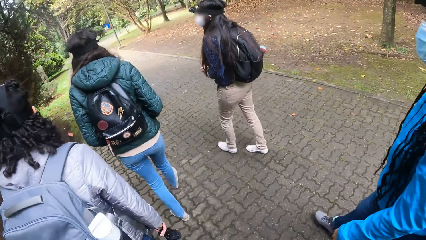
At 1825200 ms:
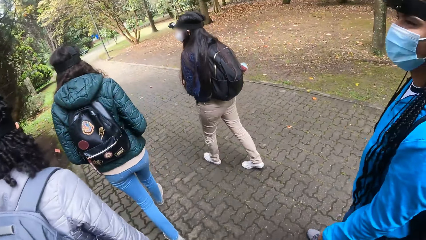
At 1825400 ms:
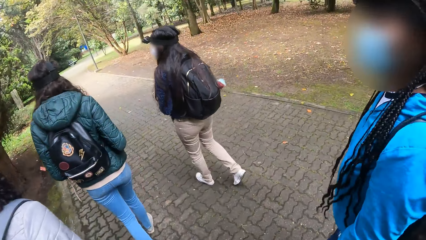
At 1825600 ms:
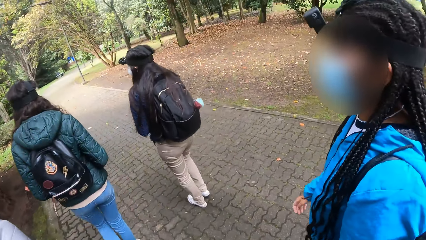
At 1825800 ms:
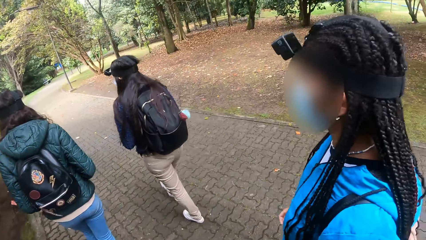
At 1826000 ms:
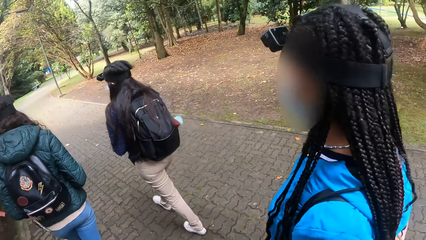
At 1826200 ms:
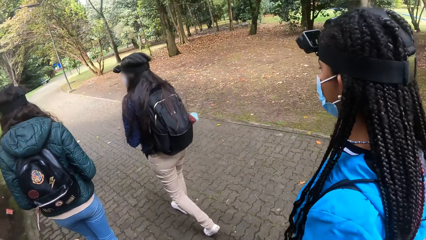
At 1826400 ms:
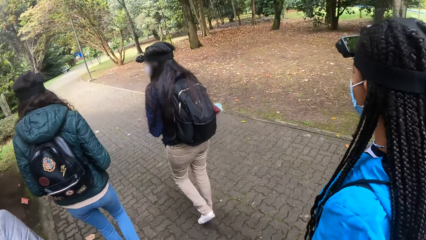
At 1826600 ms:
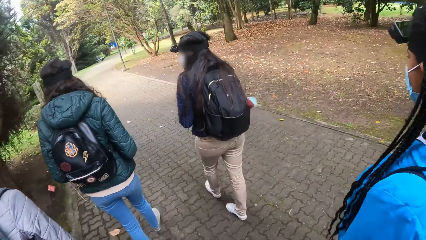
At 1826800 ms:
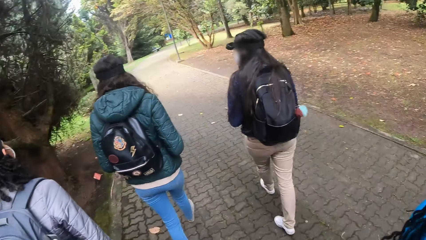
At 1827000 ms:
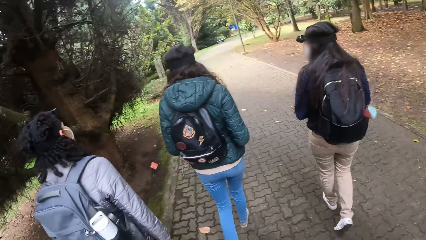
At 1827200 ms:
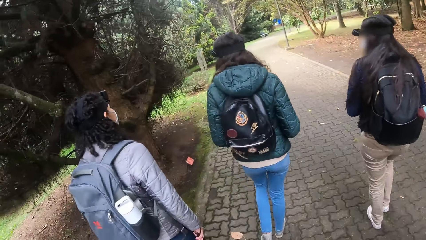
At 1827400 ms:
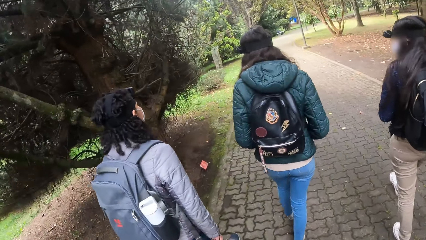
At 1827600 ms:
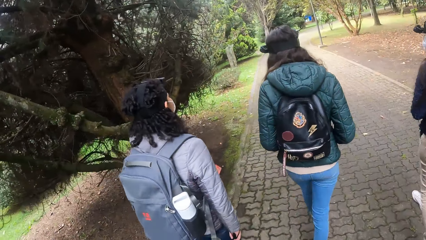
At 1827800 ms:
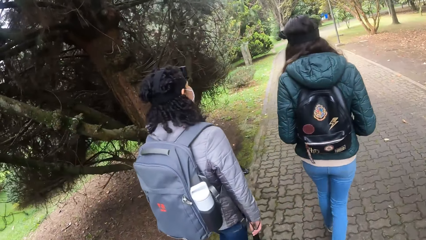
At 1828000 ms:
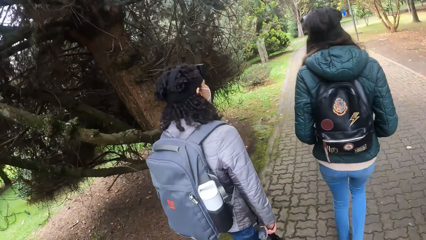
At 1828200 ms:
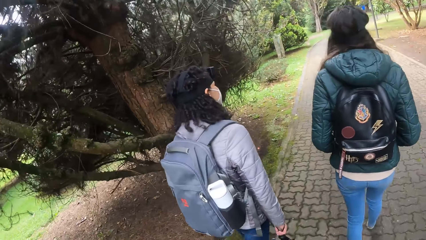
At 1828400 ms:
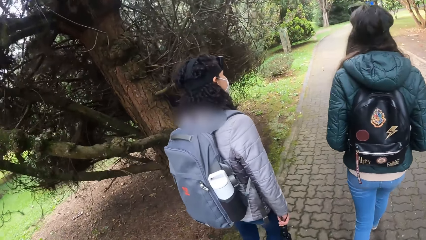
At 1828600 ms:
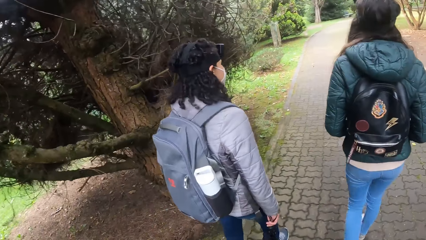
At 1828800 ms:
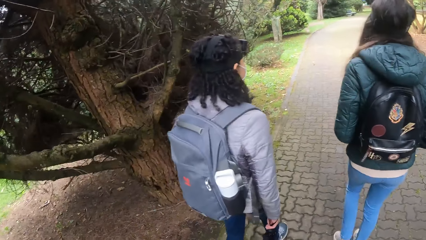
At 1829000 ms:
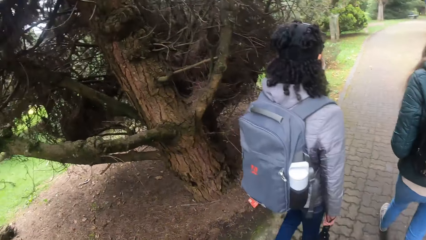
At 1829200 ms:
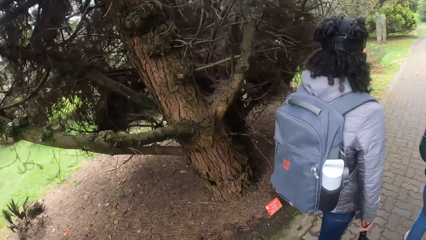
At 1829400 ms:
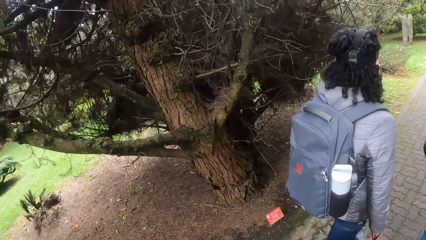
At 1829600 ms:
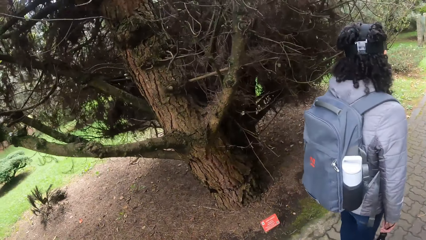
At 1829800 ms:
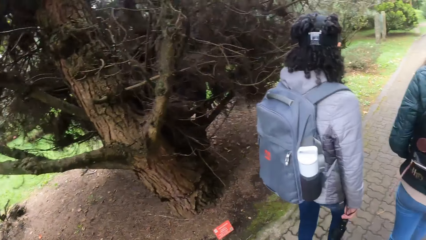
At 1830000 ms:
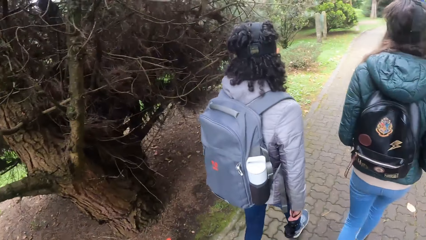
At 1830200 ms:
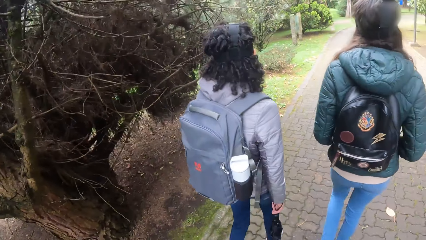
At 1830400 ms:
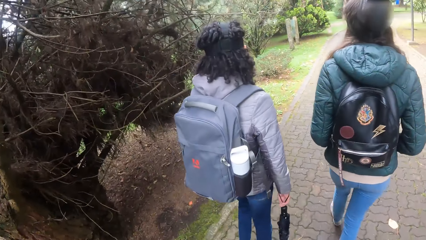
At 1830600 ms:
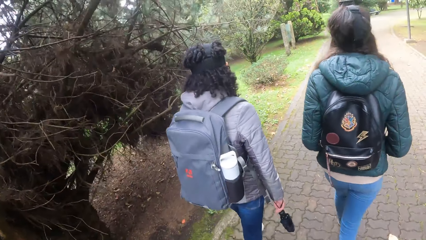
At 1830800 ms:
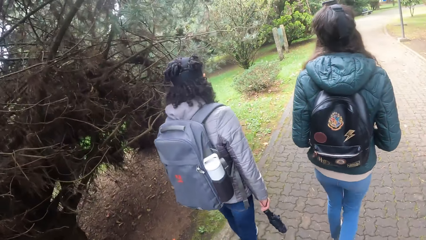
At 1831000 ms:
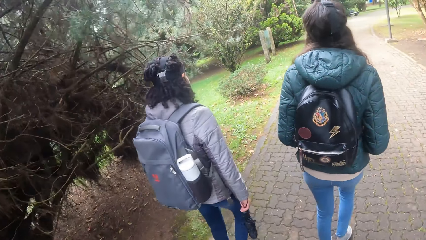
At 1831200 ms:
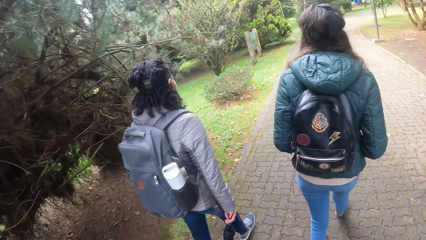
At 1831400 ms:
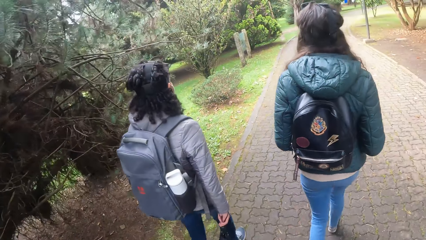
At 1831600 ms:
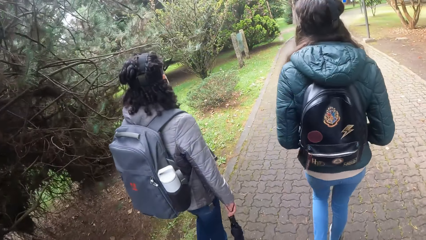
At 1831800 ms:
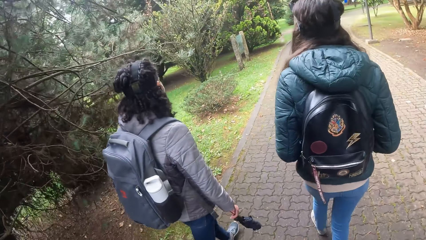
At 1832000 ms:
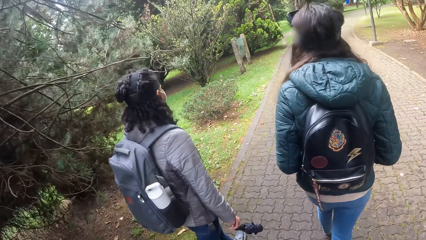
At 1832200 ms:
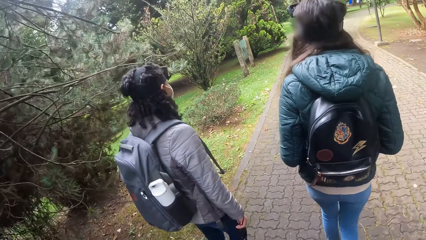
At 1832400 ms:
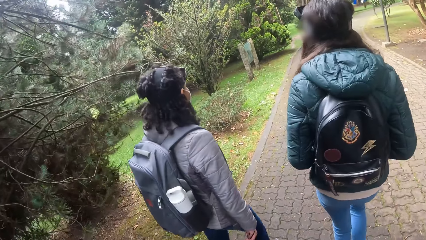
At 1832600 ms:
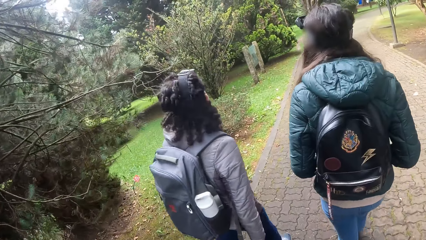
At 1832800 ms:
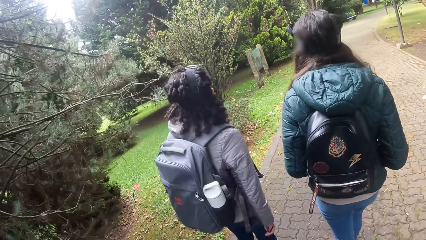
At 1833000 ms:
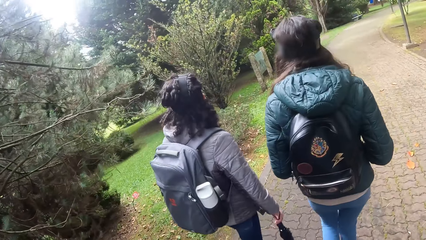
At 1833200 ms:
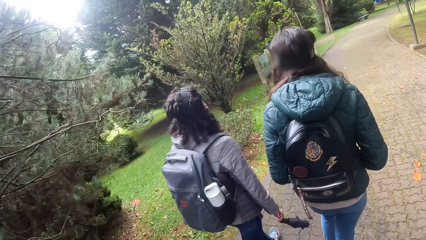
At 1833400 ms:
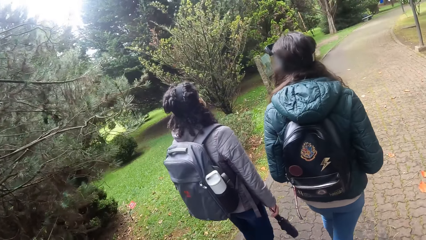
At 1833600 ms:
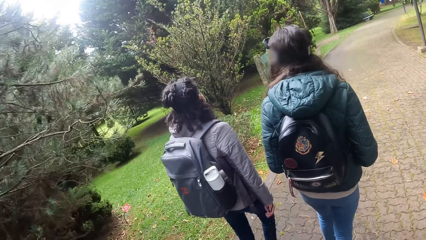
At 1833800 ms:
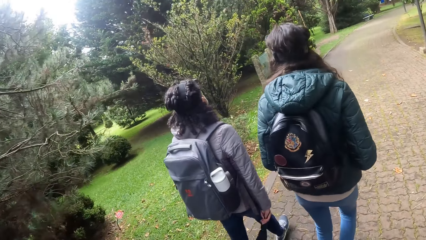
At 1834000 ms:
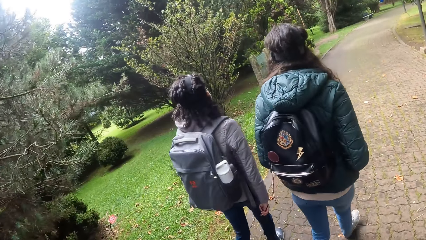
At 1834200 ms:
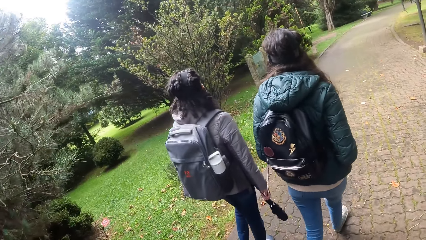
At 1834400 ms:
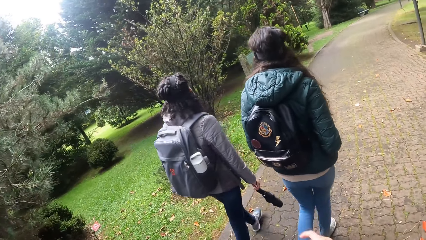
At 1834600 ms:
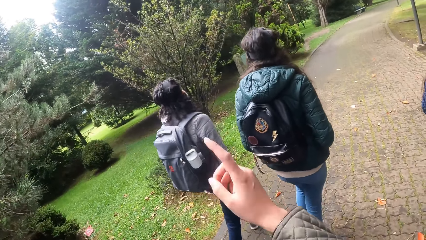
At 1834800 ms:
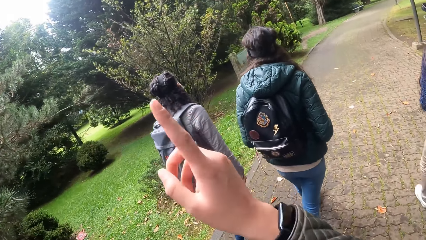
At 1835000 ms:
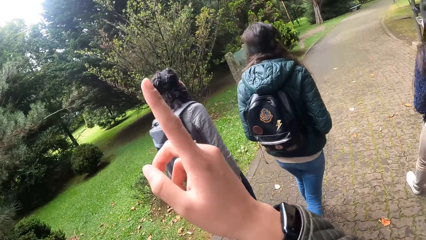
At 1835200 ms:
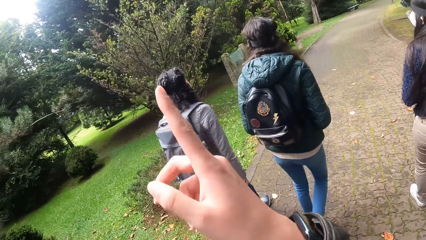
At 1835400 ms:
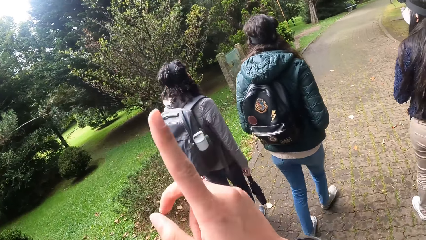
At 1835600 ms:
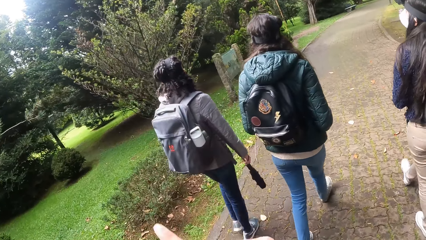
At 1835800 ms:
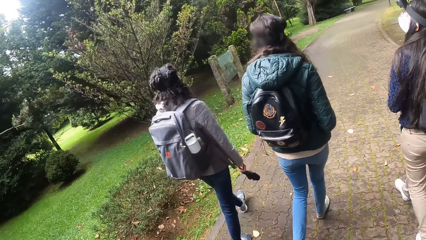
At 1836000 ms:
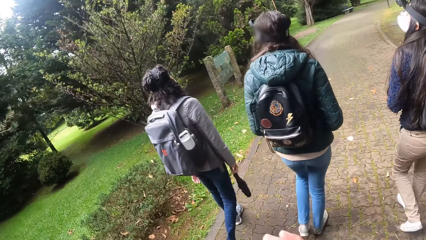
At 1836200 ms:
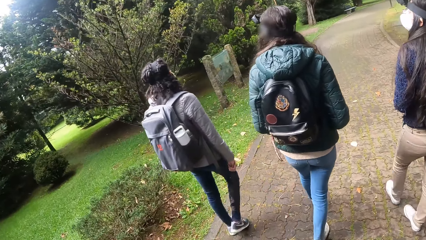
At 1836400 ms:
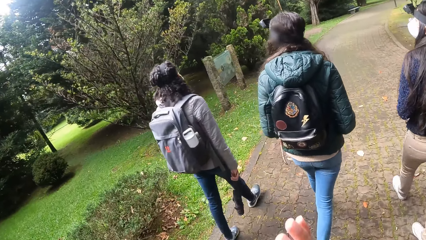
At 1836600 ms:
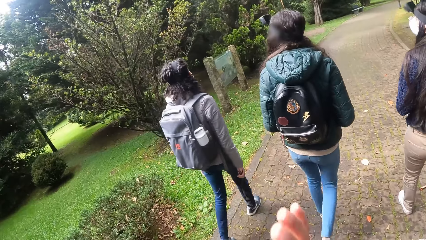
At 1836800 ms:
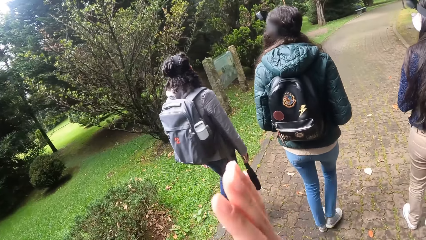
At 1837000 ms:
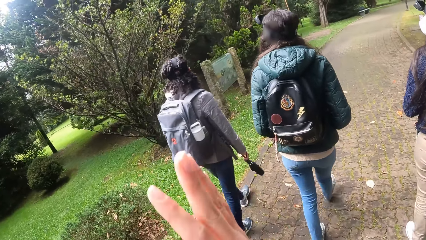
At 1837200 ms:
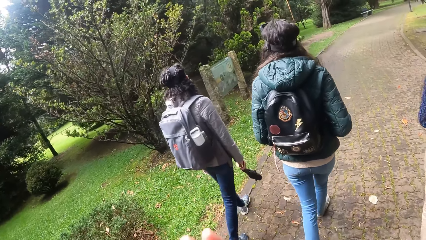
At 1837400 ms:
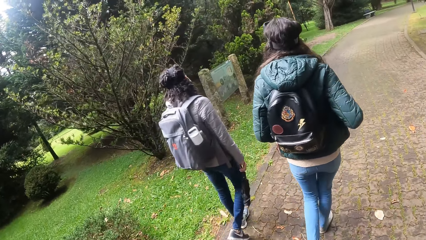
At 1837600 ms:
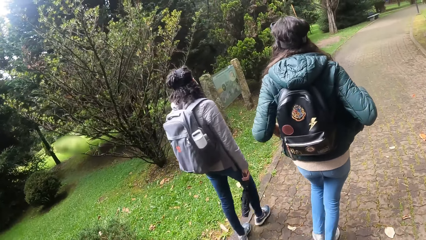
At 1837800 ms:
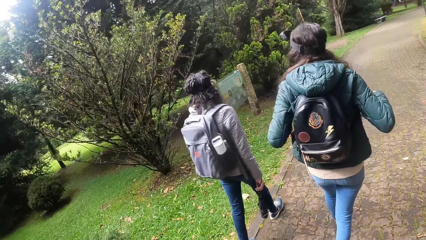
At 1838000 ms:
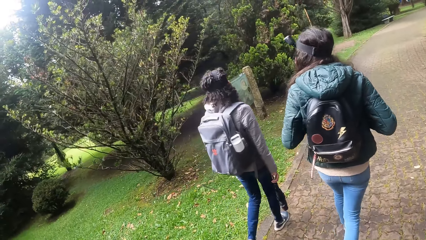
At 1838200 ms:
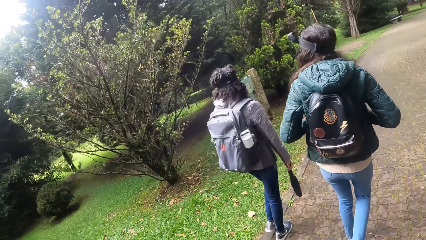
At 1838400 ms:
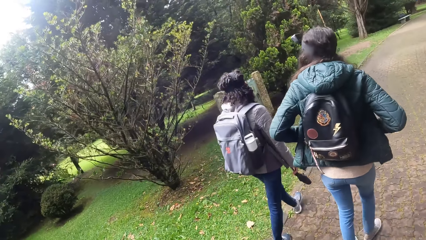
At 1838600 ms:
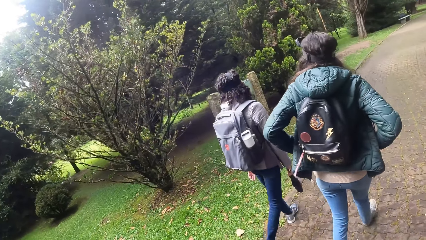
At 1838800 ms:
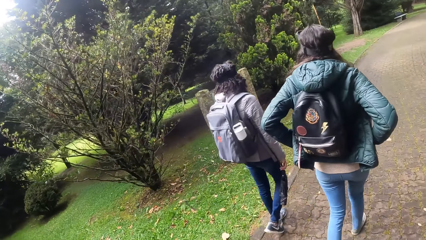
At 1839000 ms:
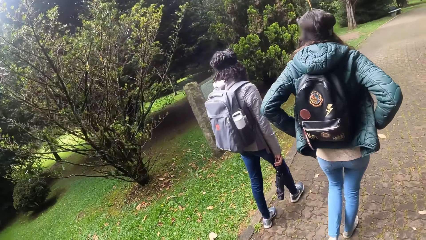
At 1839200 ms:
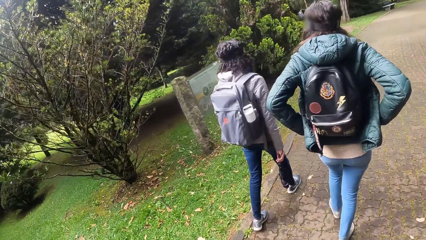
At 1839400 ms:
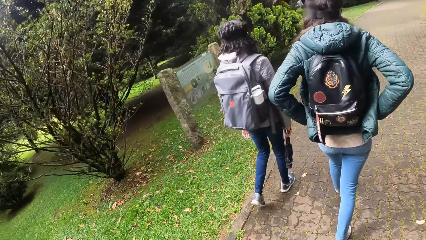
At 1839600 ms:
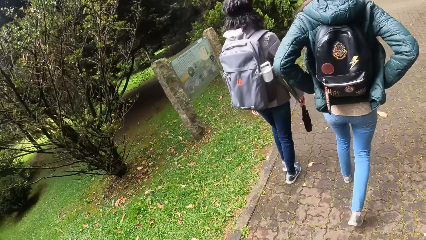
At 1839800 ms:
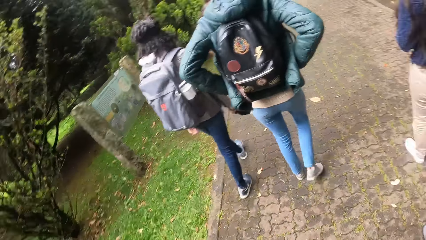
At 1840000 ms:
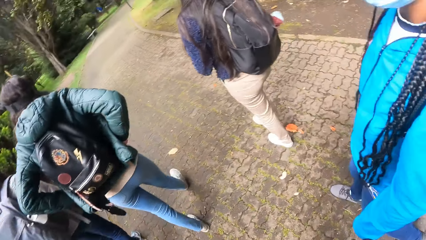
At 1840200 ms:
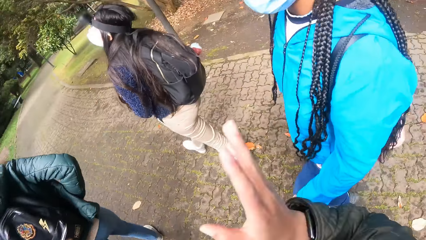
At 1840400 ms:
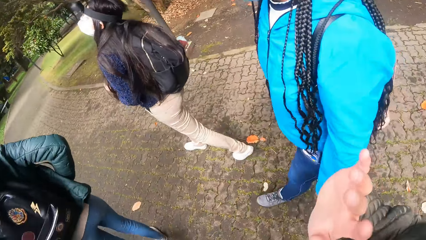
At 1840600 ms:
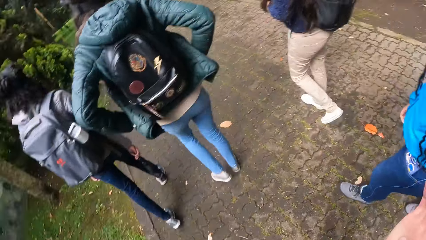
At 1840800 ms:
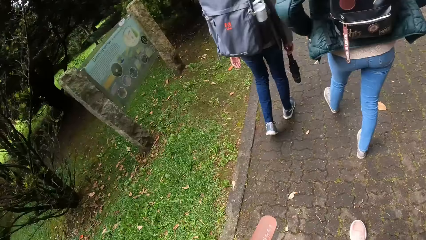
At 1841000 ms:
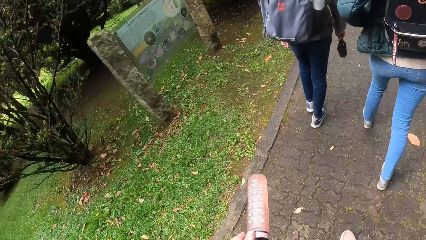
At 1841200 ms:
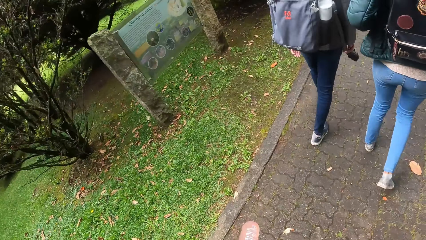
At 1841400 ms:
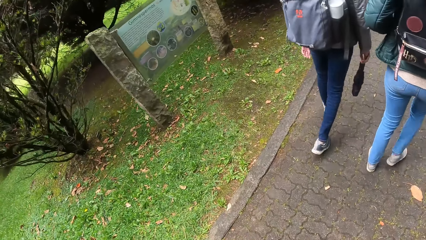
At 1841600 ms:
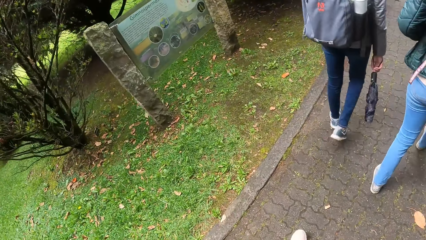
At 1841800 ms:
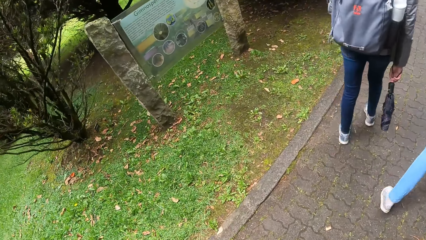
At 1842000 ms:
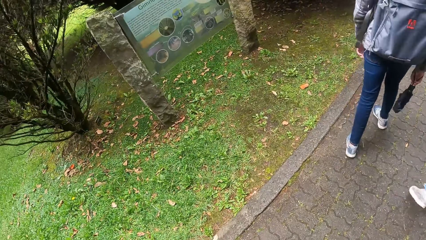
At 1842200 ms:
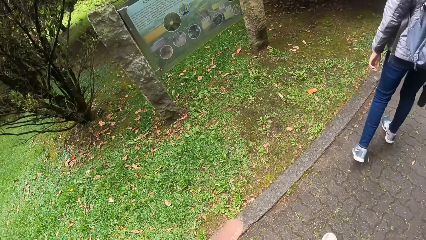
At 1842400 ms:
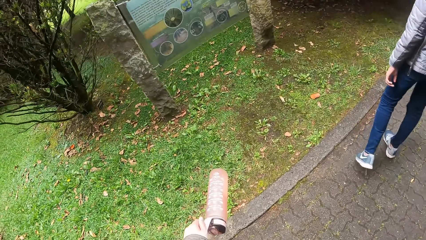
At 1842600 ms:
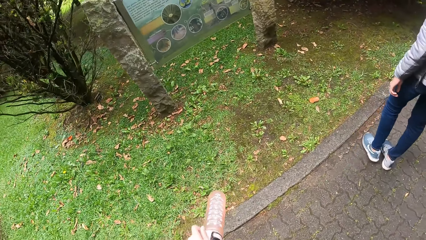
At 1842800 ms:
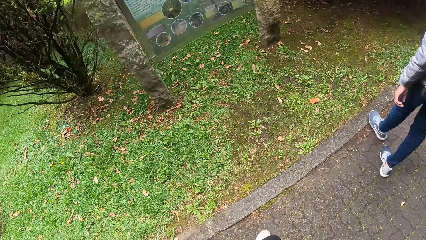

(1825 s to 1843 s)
The woman walks along the path. The camera wearer waves her right hand. She moves the finger.
